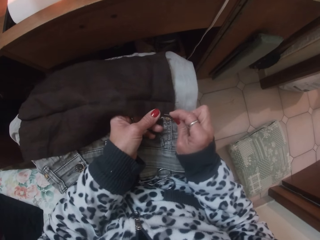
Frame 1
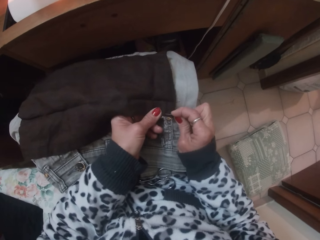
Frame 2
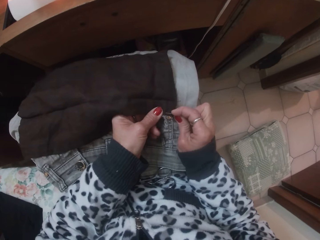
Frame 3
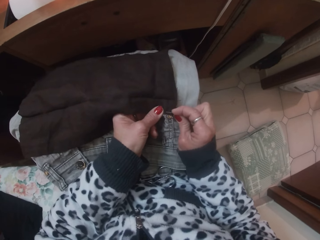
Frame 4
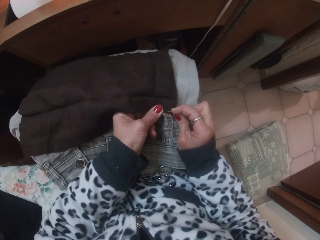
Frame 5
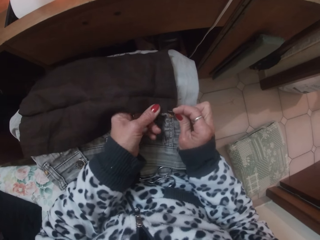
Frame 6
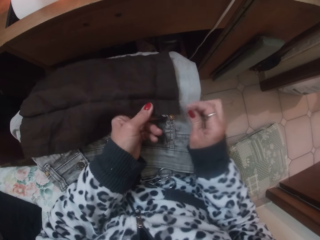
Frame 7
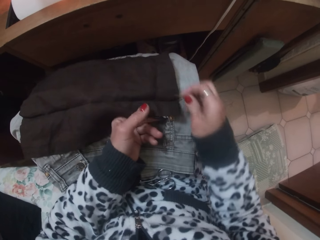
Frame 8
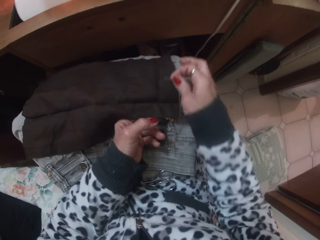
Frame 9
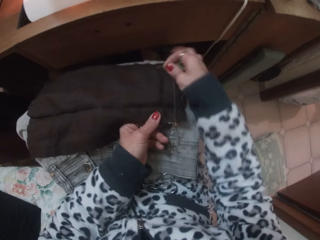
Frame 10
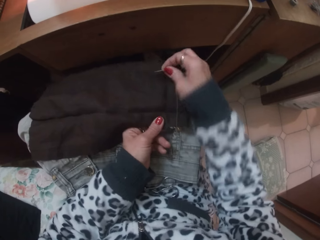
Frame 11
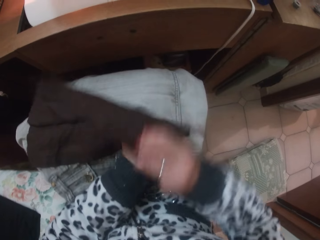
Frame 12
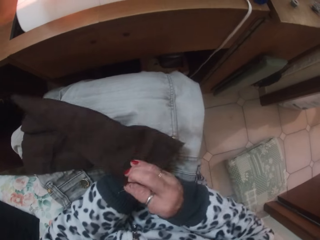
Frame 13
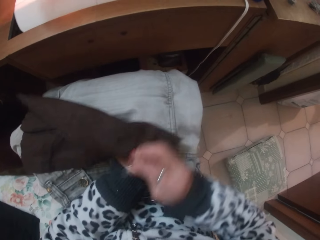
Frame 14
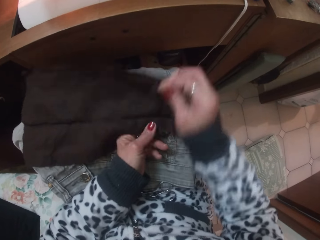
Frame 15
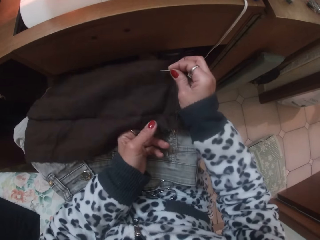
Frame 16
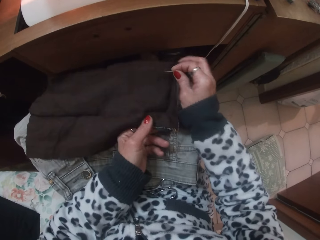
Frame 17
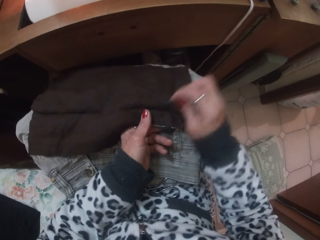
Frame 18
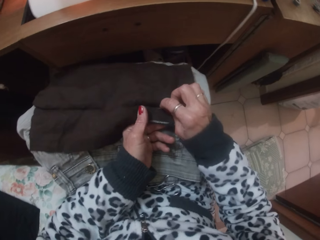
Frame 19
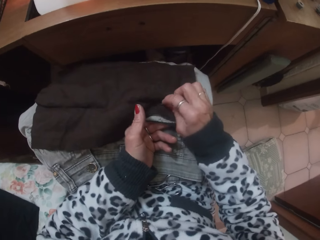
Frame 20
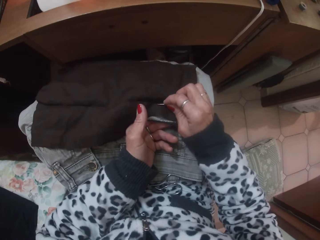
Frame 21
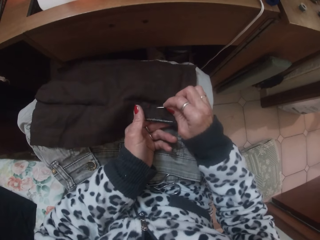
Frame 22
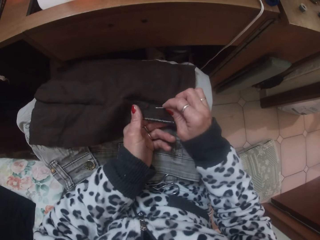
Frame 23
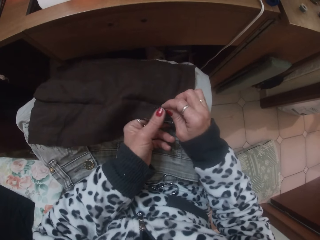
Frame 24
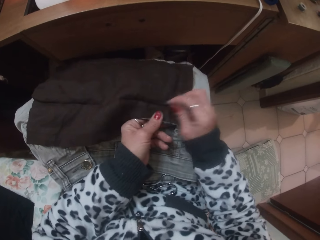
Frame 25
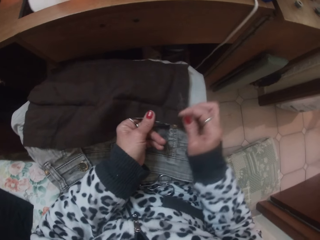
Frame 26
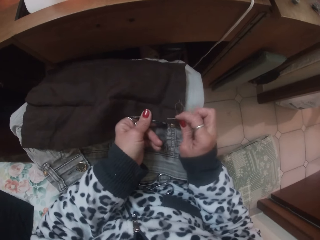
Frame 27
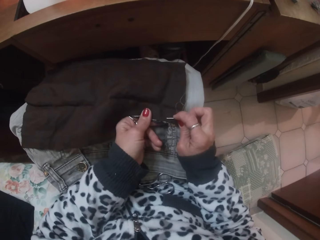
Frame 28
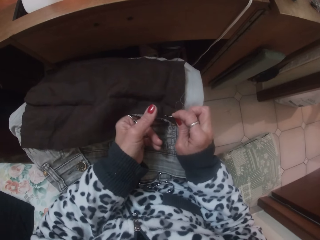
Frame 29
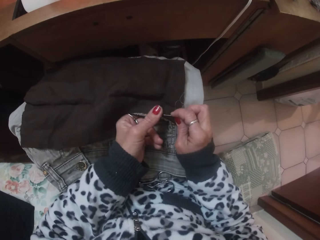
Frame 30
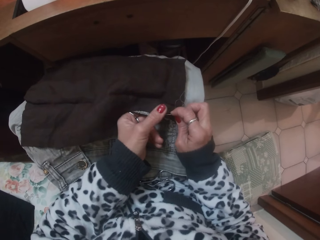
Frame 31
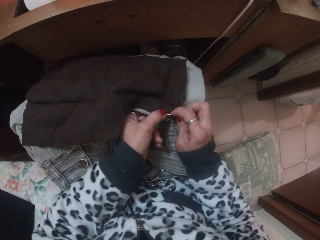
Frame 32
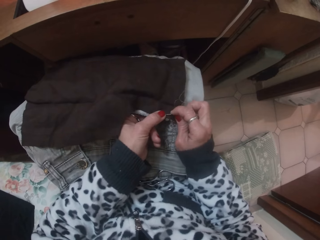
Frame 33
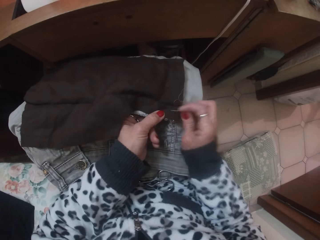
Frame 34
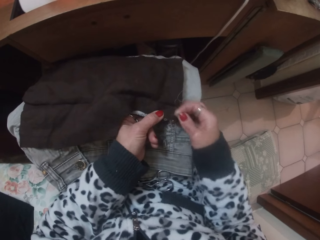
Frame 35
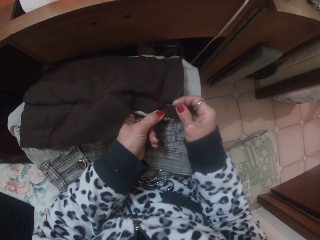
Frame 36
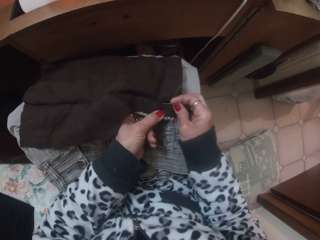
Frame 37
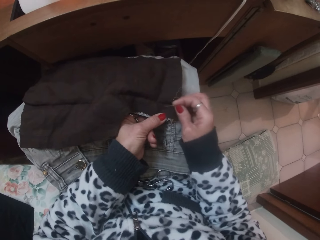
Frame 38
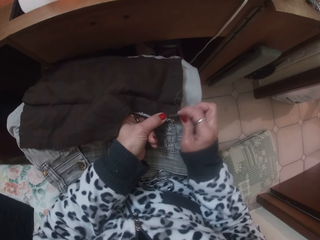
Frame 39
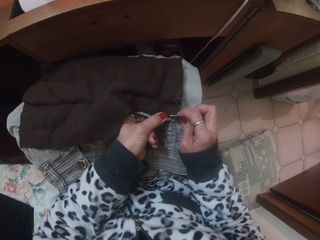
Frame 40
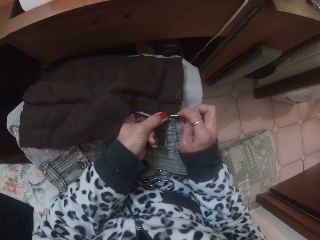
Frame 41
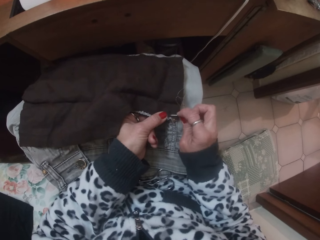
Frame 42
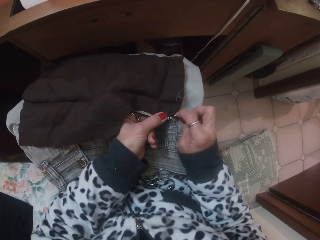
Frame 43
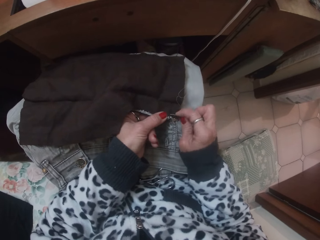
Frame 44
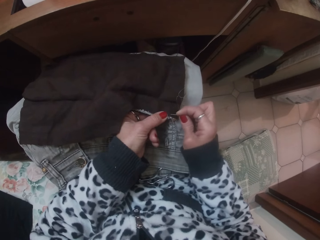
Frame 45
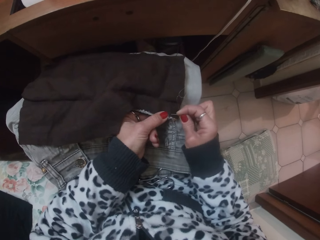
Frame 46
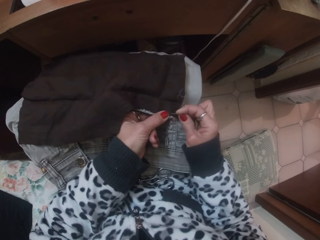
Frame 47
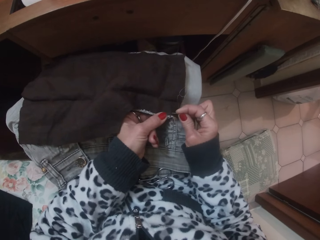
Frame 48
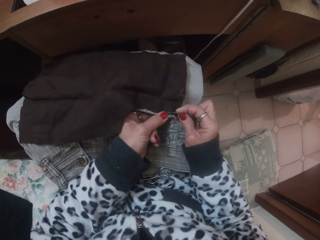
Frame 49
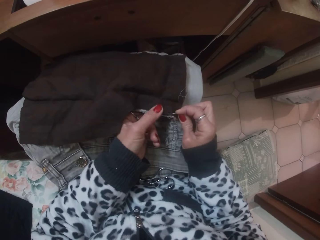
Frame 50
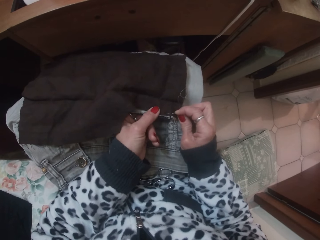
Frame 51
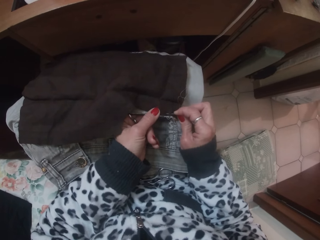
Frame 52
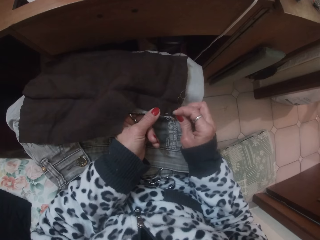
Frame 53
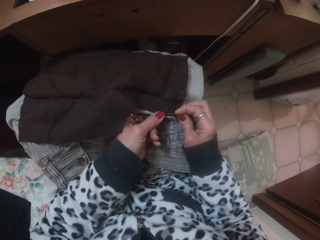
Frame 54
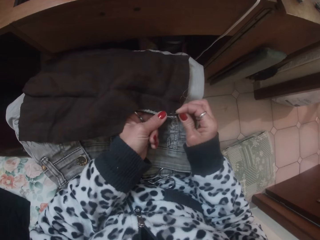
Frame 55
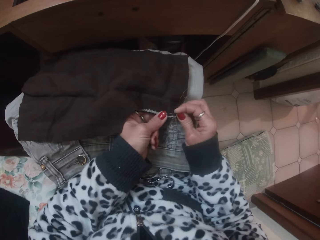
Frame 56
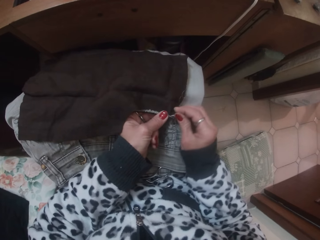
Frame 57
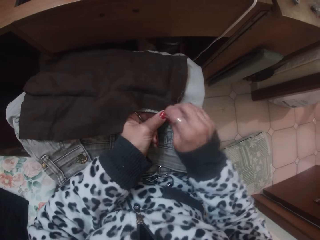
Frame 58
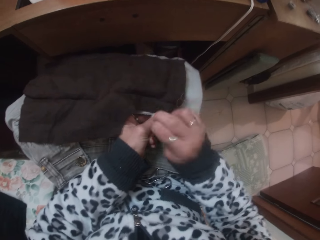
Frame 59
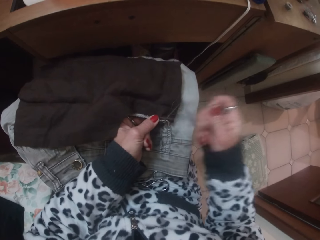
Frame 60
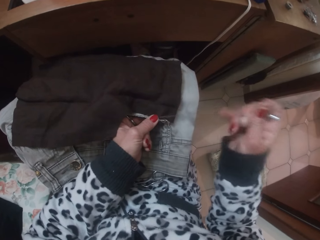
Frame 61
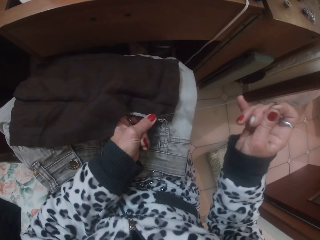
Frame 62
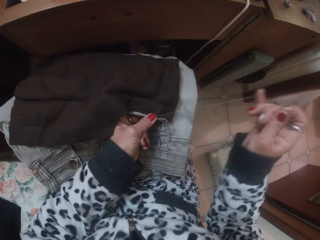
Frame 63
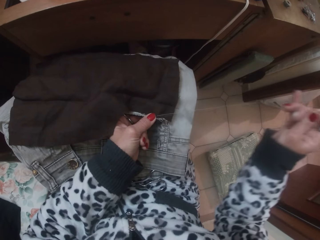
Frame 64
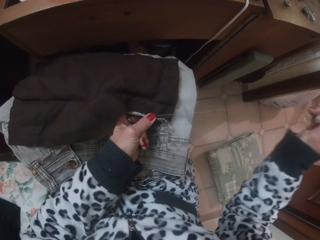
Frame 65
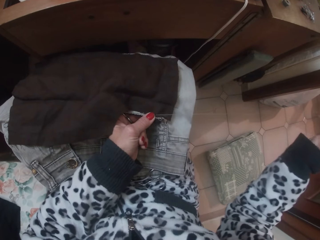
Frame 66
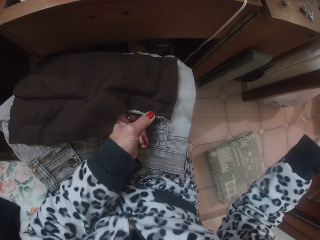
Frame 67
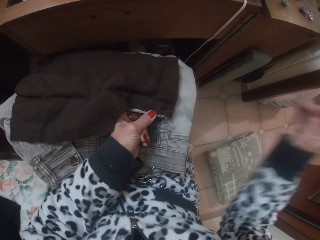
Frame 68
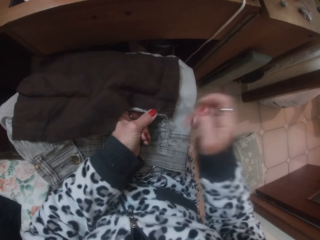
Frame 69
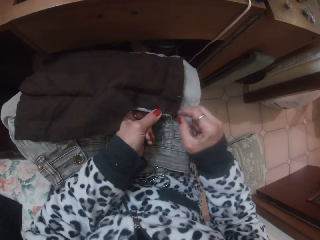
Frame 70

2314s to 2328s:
The camera wearer sews the fabric or cloth on the jean with the needle in her right hand. She looks at the cloth. She stitches the cloth.

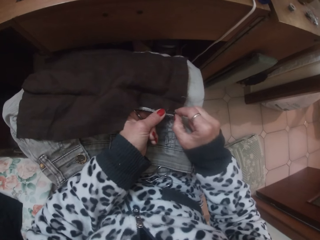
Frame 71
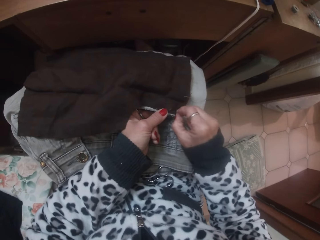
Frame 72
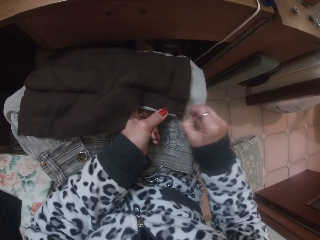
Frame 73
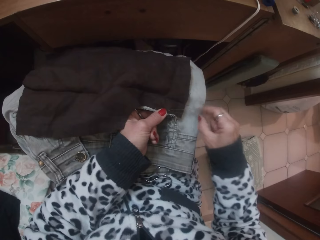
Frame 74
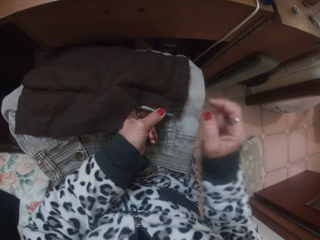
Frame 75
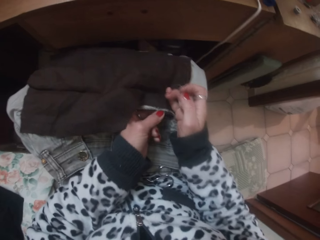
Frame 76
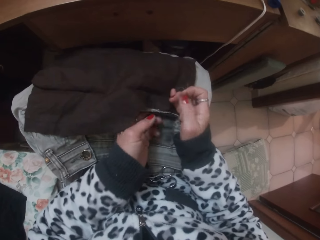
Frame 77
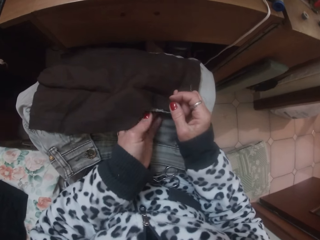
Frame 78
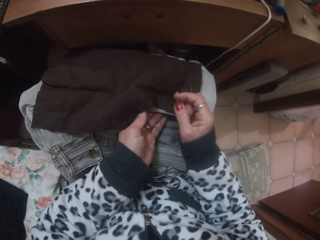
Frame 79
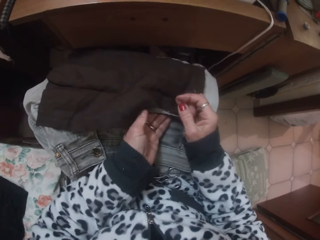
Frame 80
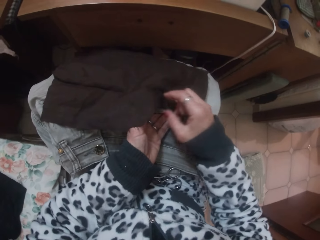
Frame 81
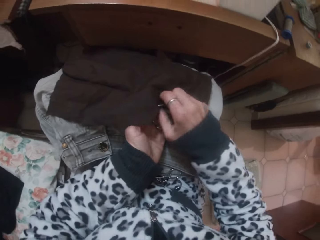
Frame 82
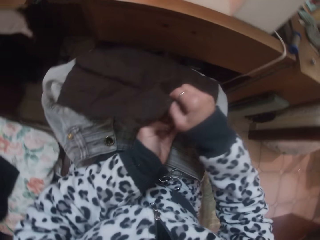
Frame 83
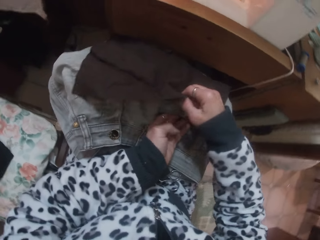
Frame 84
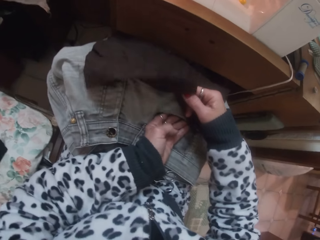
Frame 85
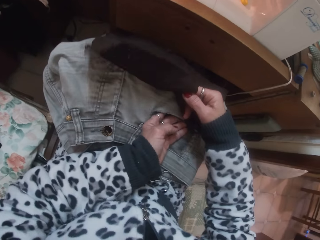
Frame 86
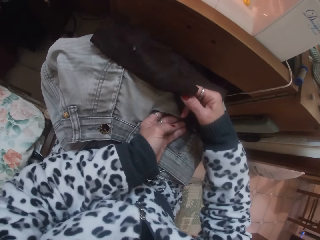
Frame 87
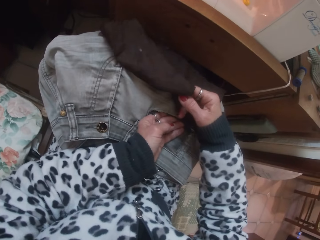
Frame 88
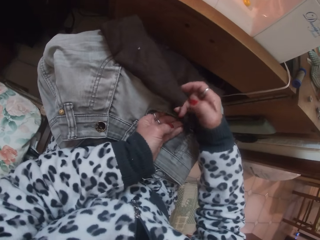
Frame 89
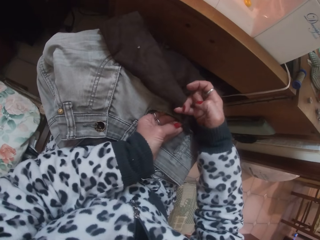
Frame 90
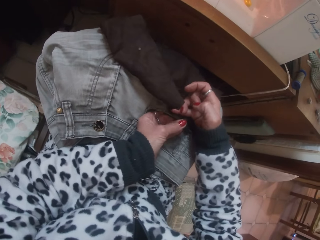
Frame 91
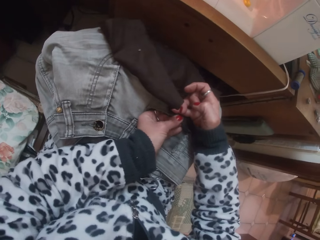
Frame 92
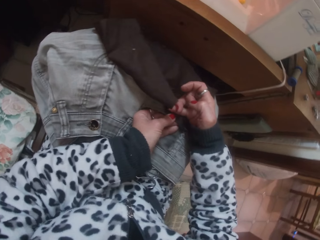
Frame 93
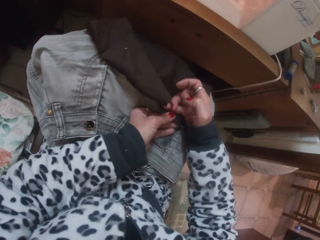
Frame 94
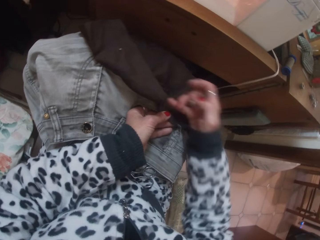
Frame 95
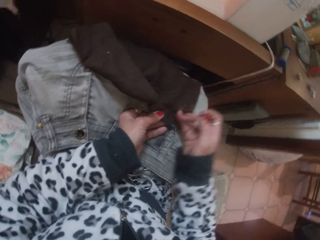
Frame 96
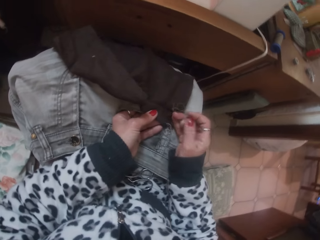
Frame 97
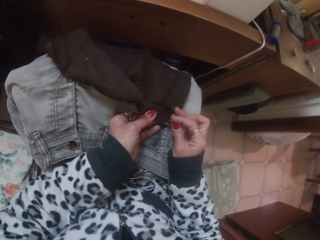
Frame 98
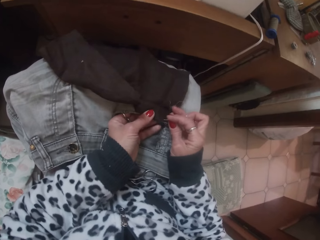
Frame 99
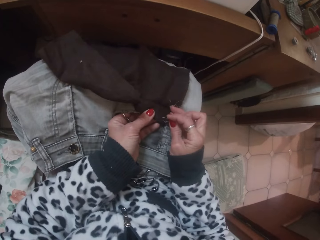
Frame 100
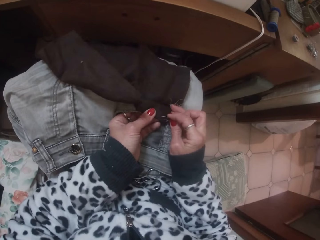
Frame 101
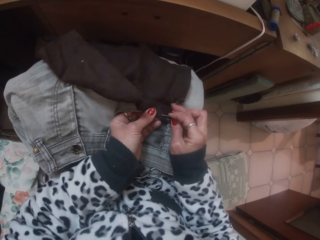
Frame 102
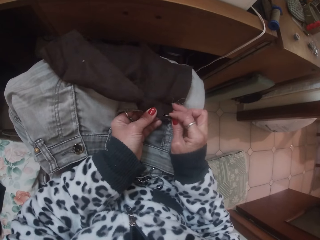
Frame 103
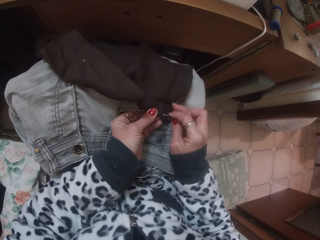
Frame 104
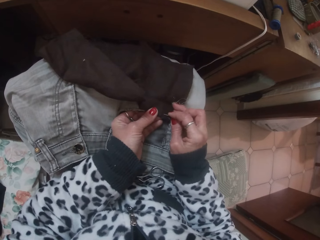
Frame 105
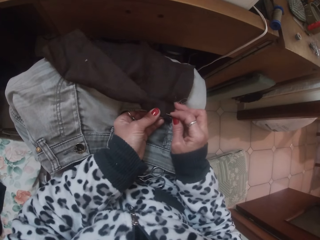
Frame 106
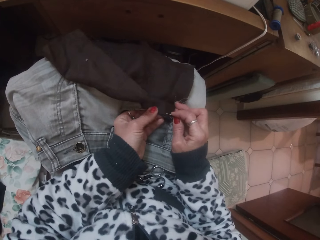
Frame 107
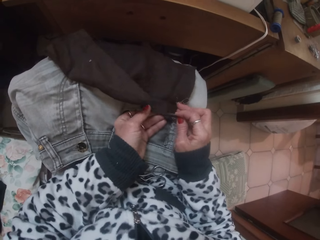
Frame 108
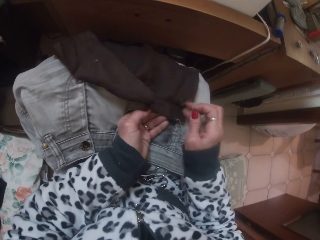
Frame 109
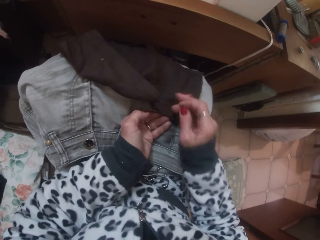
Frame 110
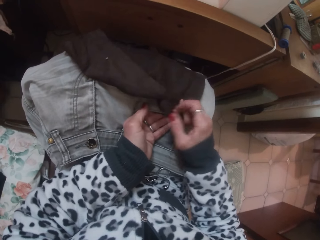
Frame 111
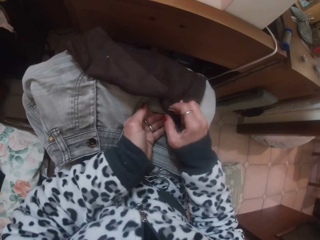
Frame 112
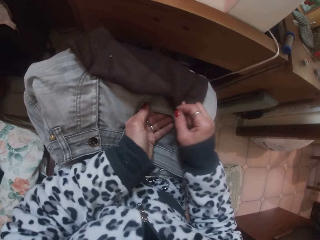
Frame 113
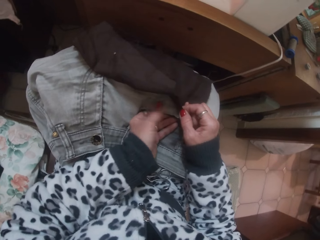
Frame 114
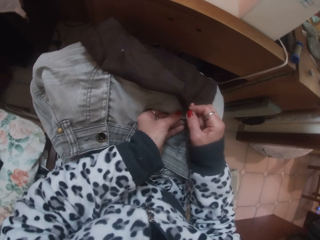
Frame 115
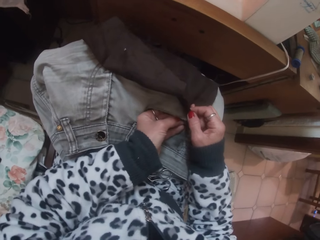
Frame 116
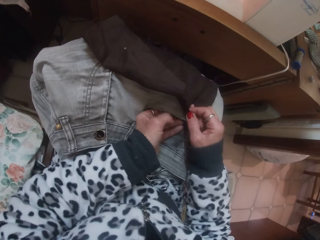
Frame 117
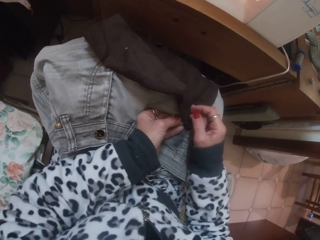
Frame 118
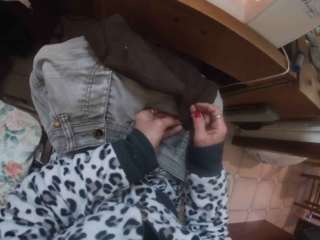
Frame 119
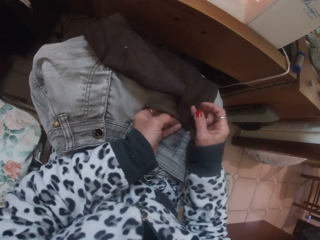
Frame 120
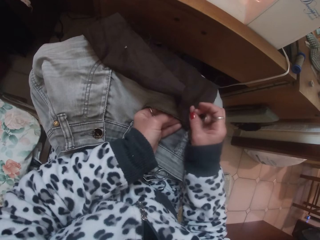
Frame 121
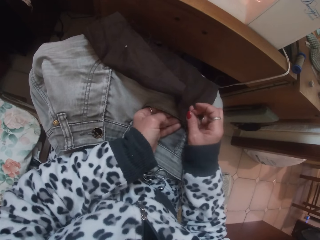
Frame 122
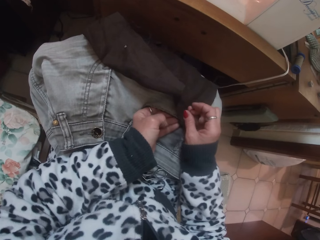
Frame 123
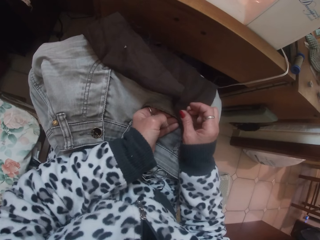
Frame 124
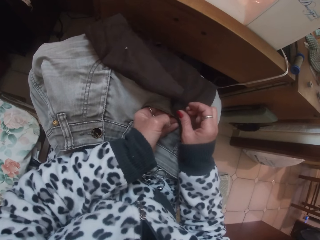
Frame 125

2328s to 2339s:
The camera wearer looks at the cloth.
